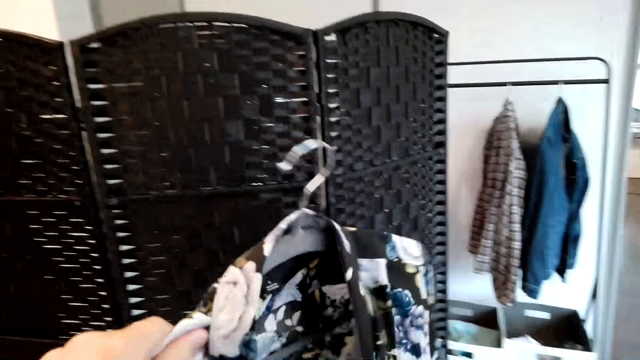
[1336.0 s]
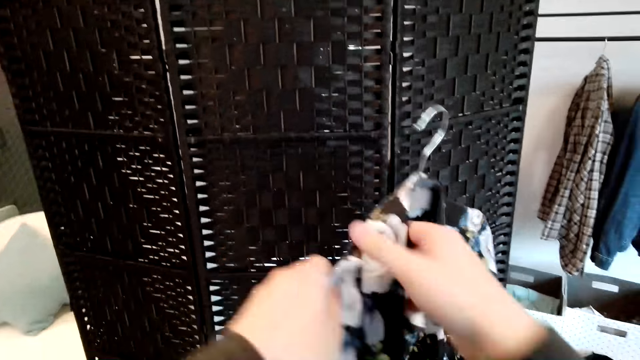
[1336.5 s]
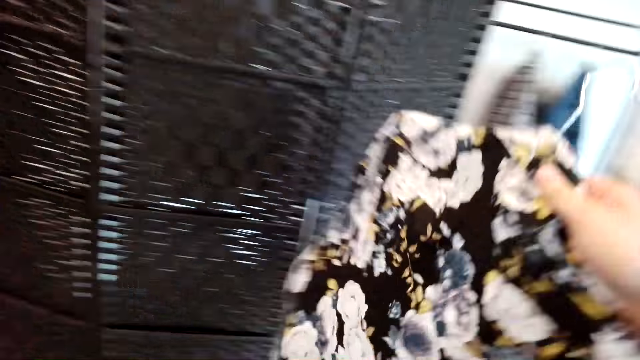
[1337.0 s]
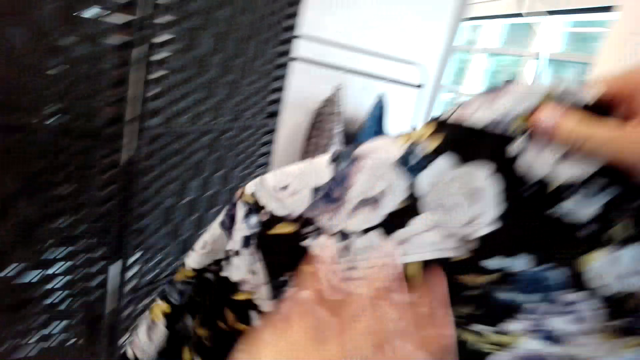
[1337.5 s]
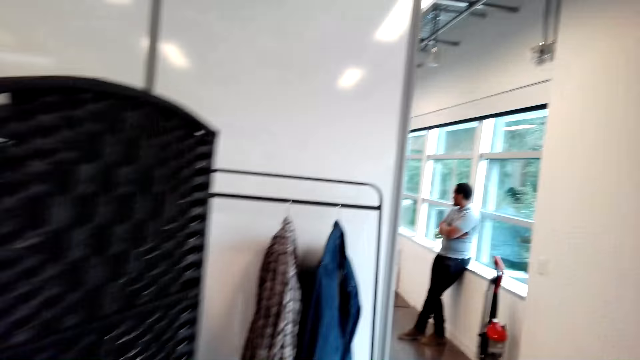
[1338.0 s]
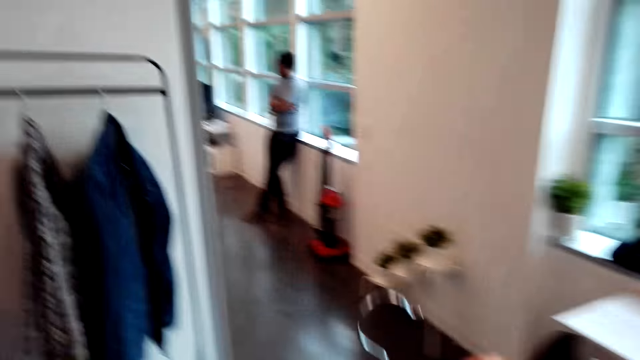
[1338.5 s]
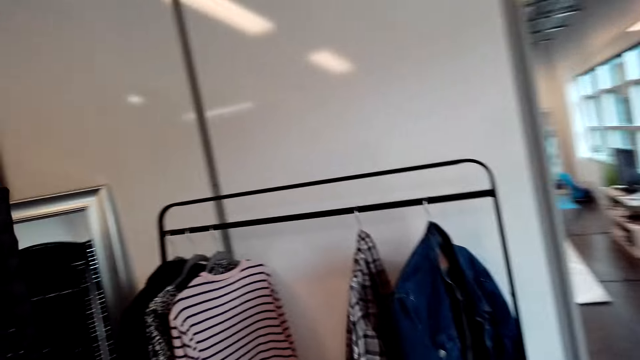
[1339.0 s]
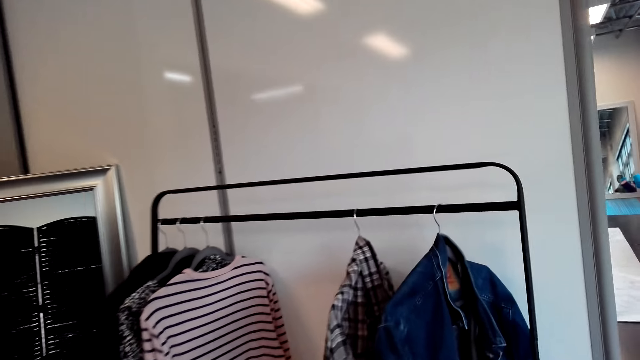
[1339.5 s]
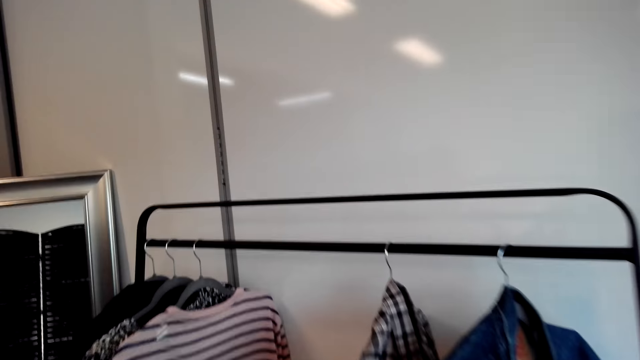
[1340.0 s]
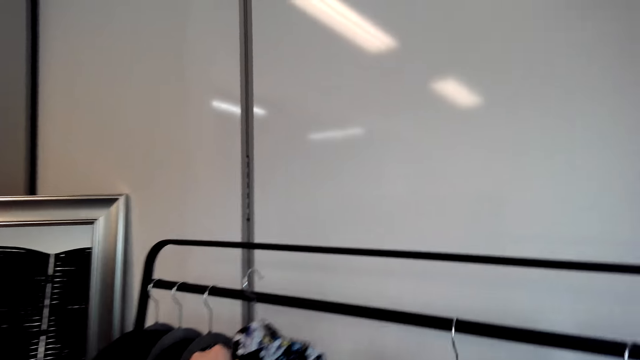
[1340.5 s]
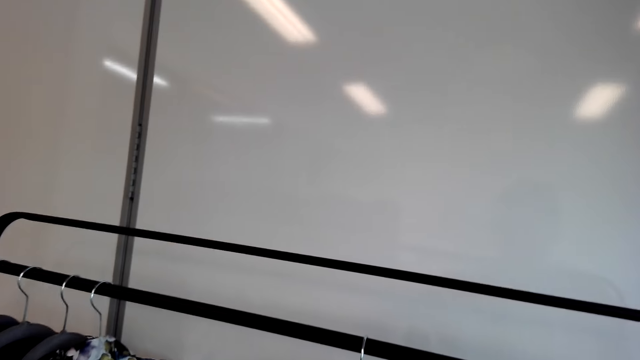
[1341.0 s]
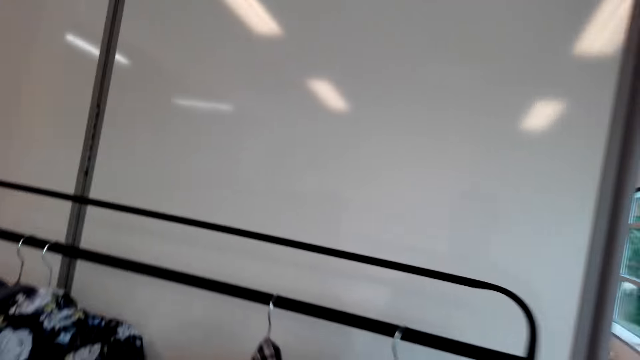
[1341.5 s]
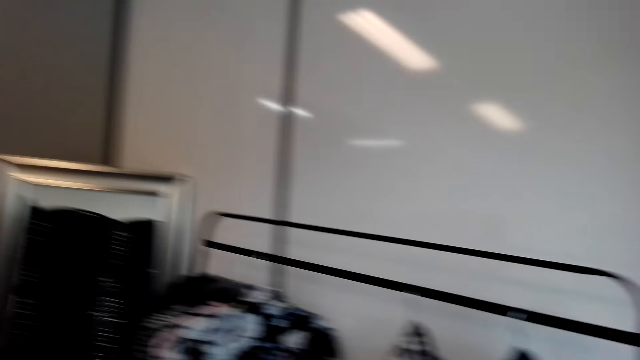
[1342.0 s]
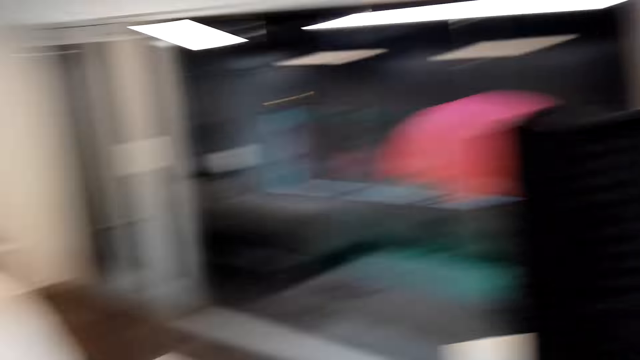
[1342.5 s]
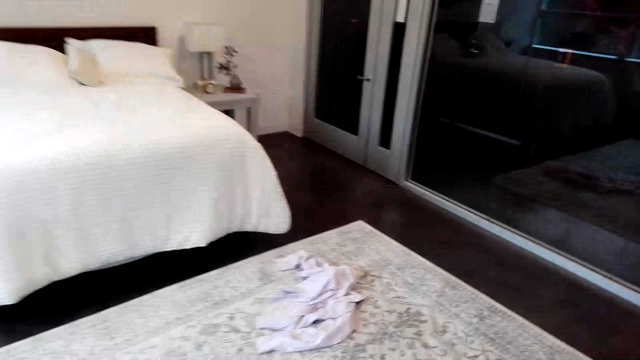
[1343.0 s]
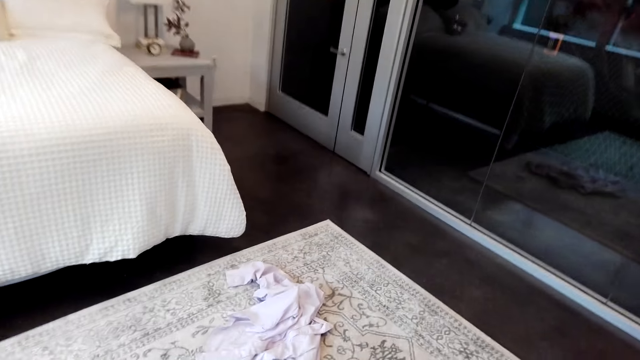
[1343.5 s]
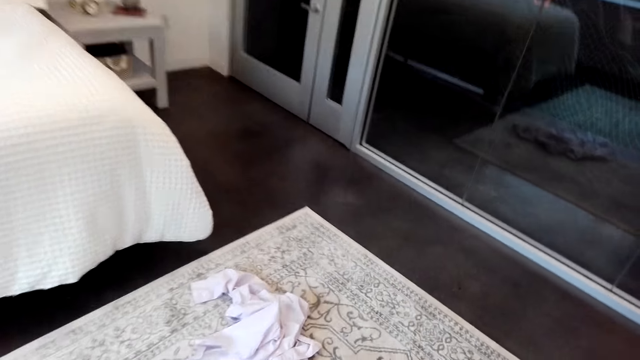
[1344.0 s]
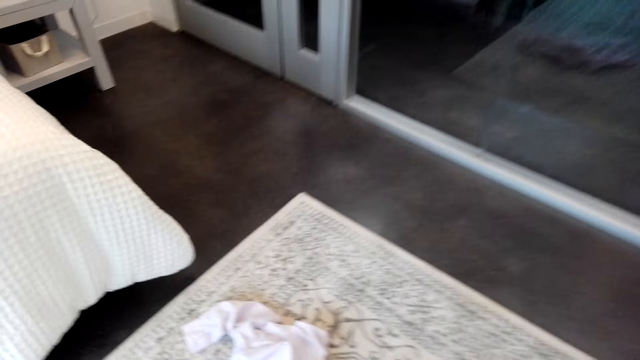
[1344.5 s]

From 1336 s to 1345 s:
The camera wearer walks around the room. They hang the cloth on the cloth rack. They walk around the room.

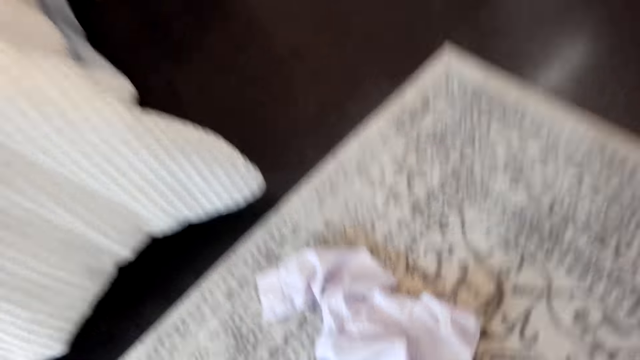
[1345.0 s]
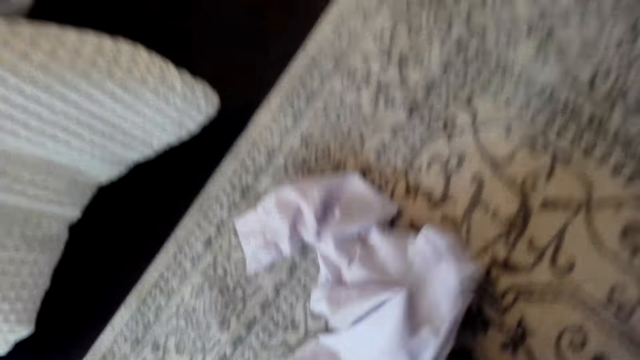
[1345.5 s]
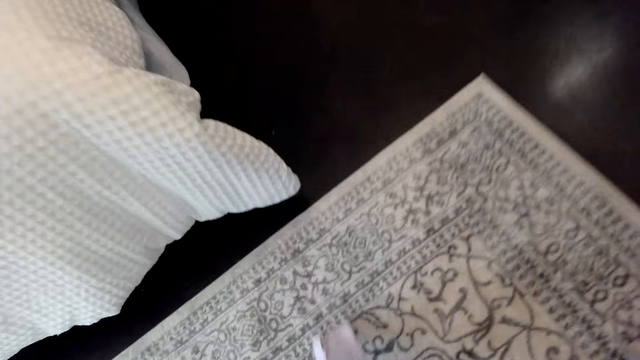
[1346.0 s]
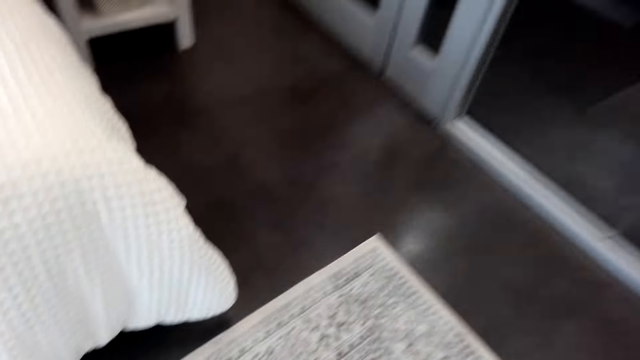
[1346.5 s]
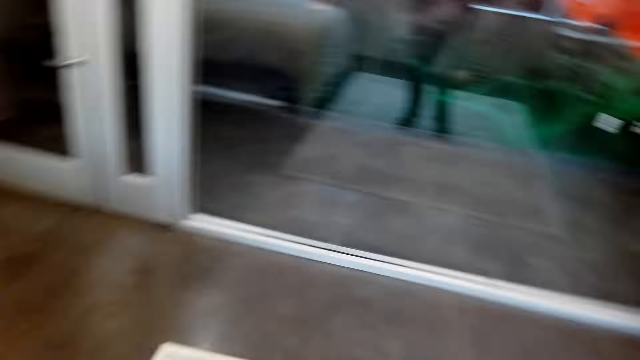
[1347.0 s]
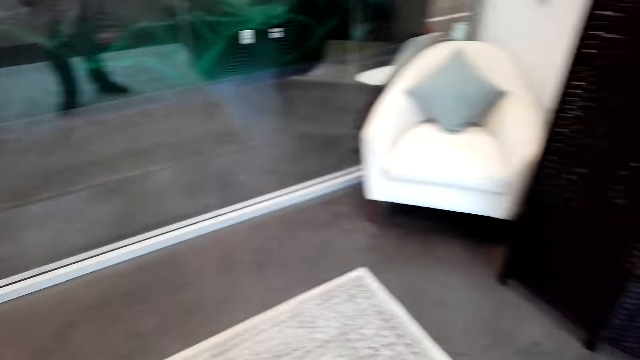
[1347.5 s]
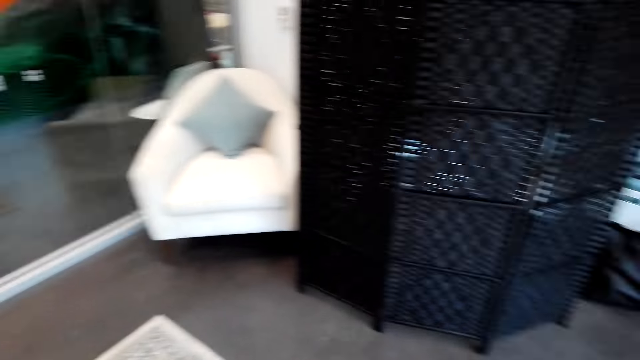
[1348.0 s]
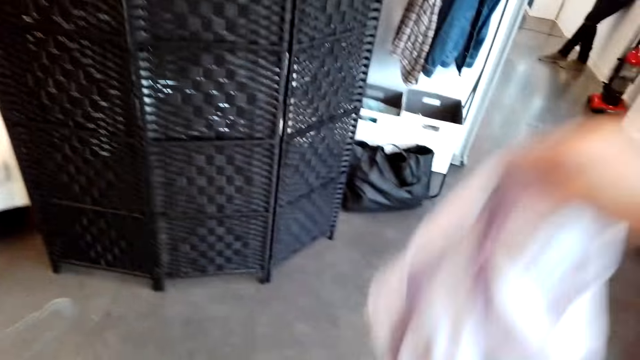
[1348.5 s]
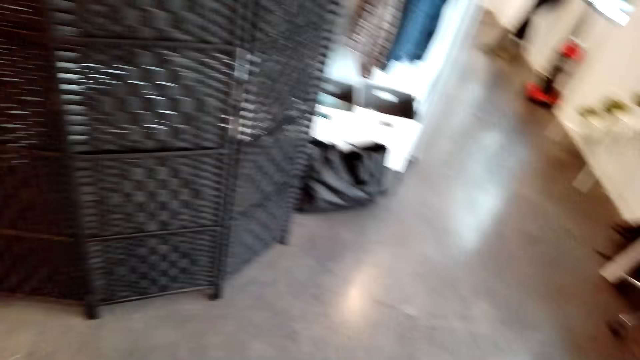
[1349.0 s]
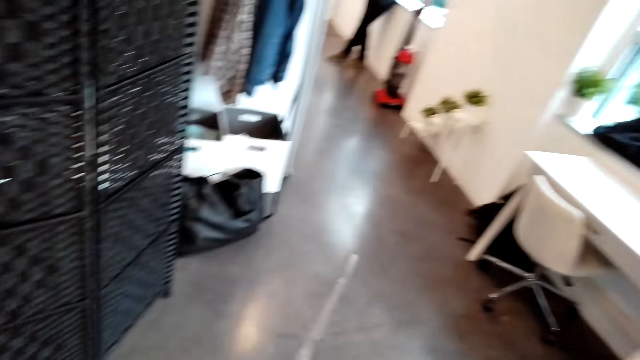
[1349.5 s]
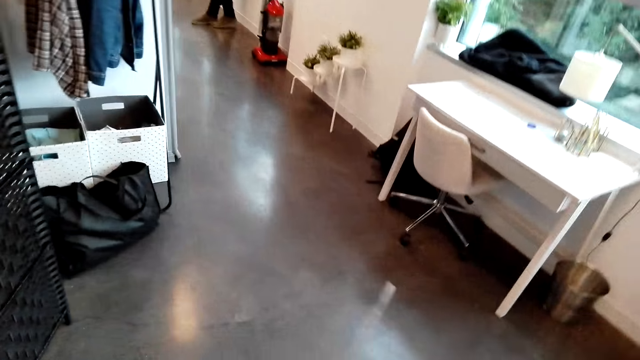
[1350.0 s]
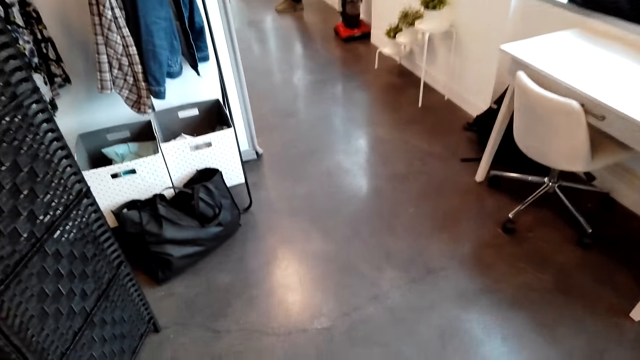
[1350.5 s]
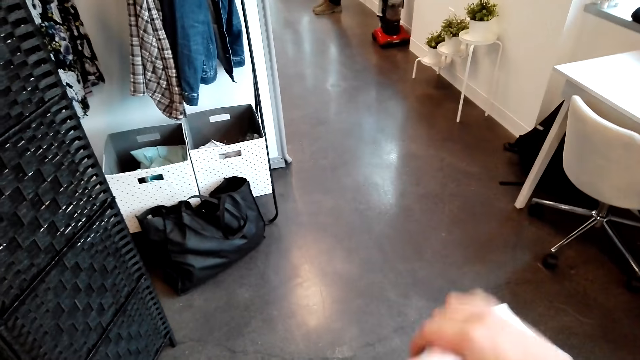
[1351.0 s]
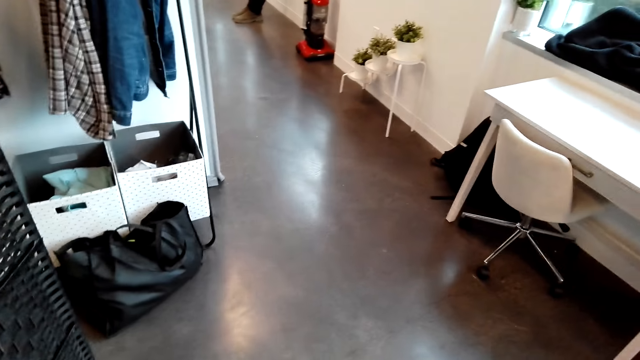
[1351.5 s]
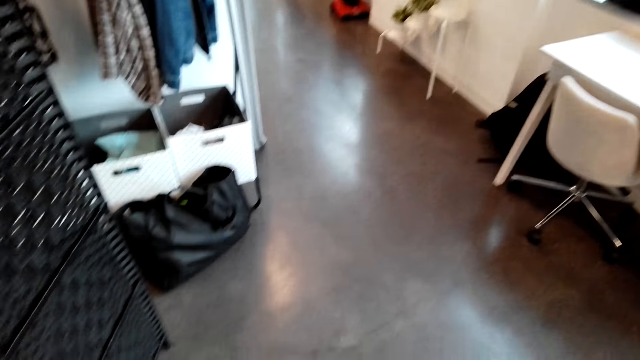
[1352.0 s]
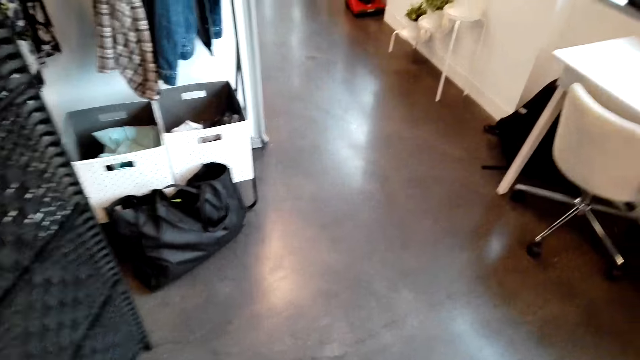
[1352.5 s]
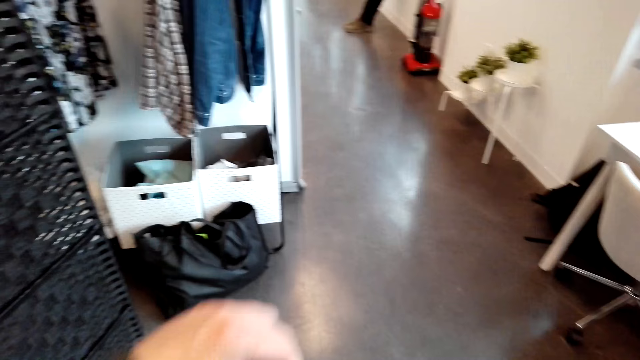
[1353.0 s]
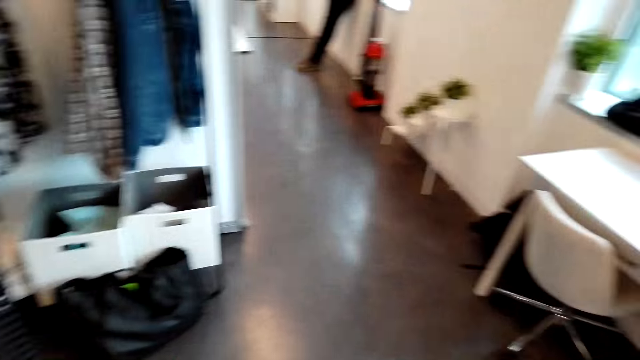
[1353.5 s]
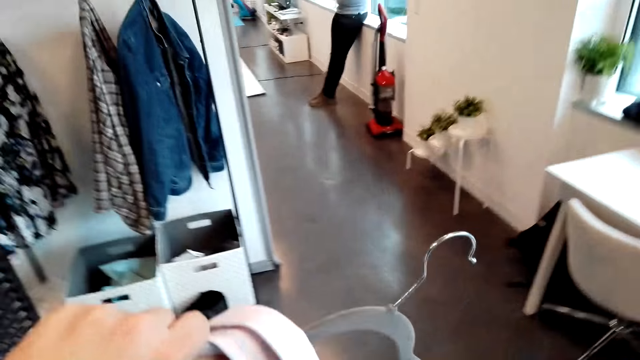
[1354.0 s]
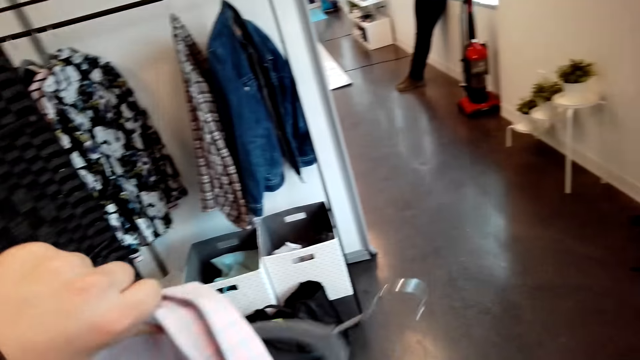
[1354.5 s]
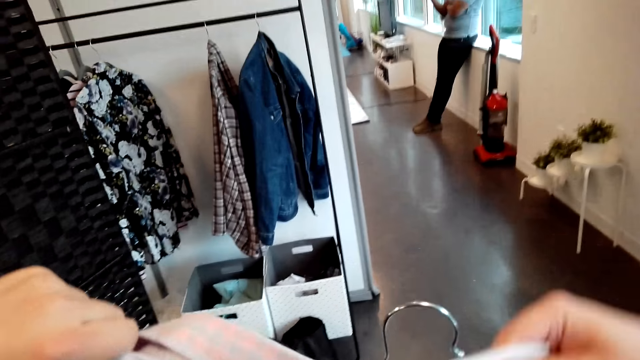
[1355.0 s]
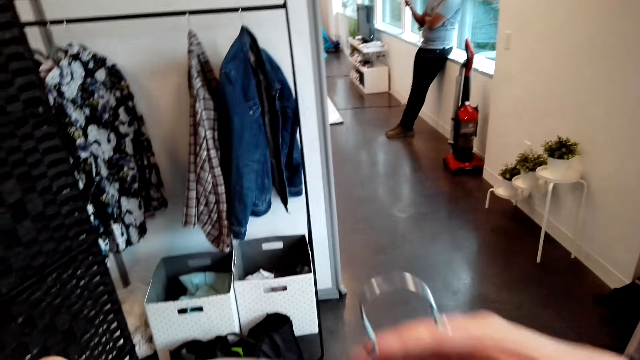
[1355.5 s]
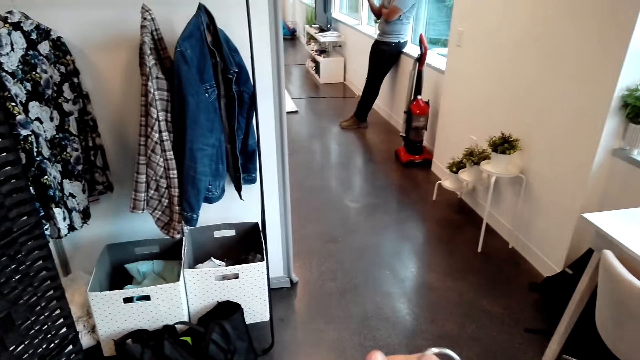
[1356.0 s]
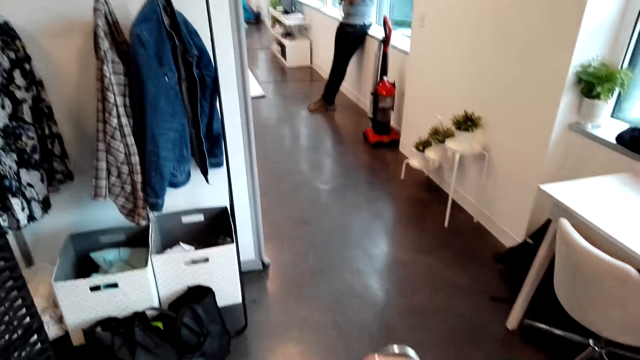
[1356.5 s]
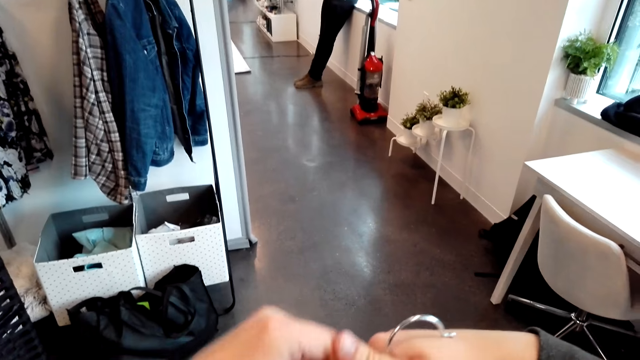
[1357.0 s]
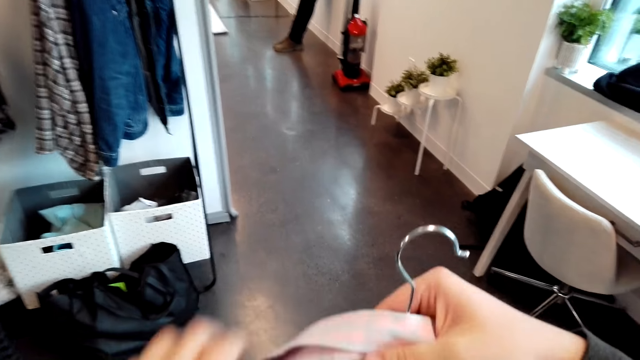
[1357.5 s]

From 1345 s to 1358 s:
The camera wearer picks a cloth from the floor. They walk around the room. They shake the cloth. They put the cloth on a hanger.
